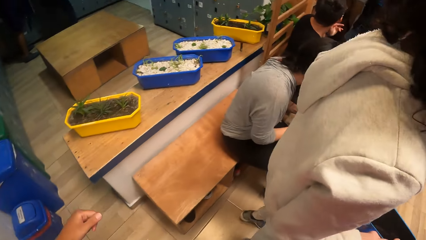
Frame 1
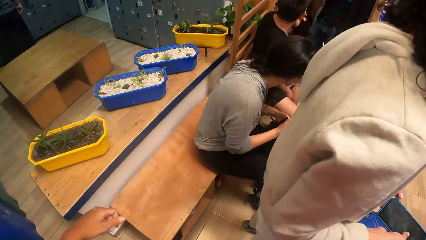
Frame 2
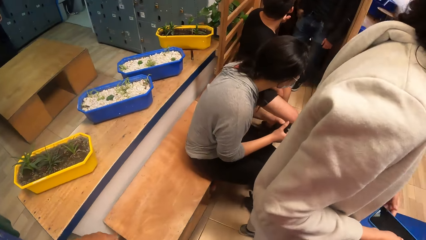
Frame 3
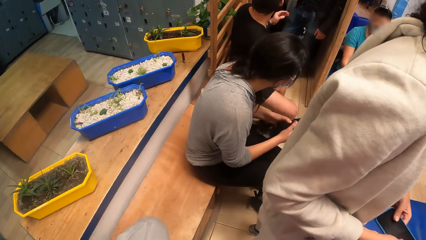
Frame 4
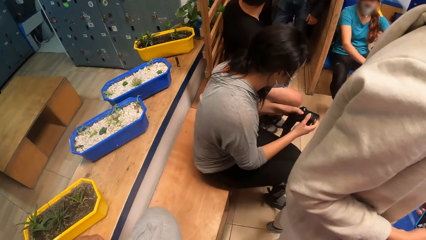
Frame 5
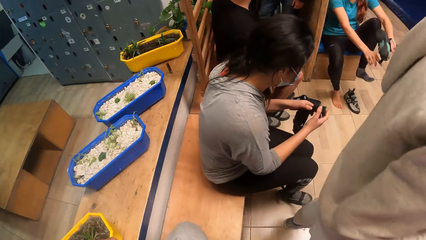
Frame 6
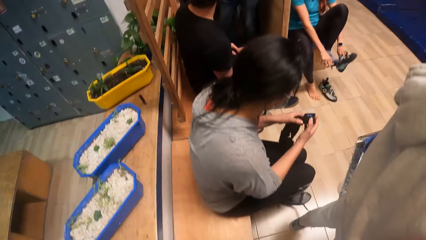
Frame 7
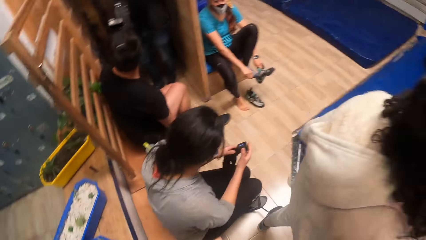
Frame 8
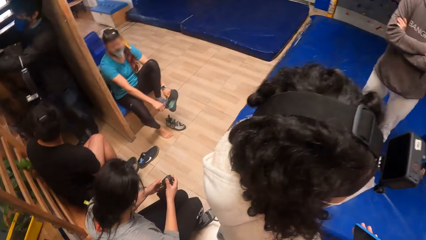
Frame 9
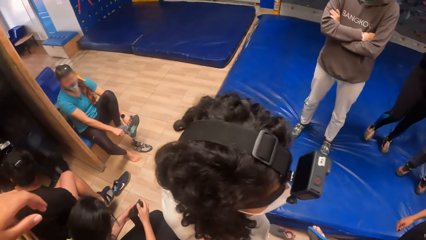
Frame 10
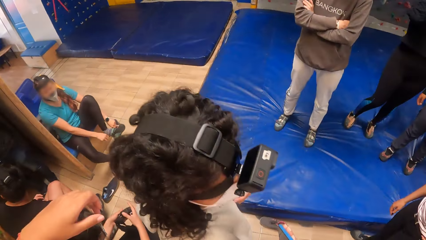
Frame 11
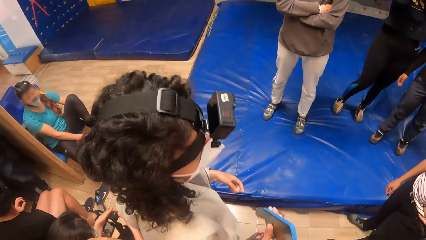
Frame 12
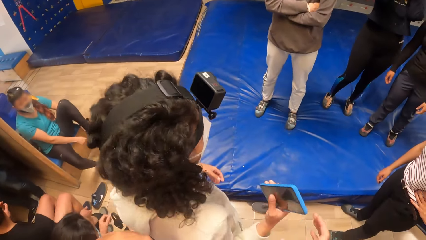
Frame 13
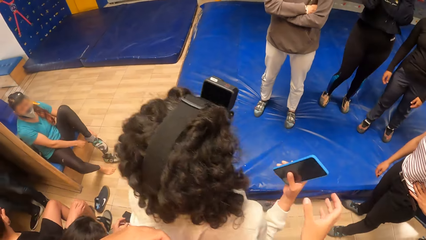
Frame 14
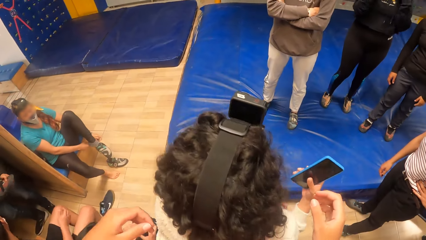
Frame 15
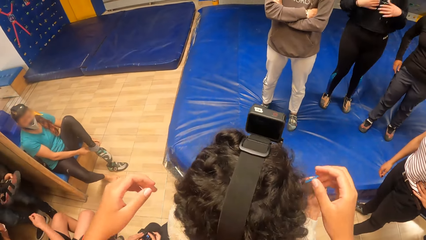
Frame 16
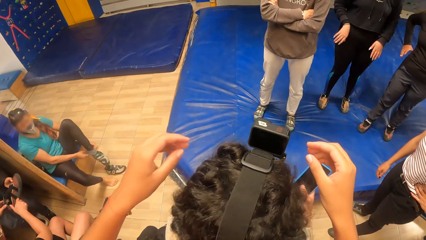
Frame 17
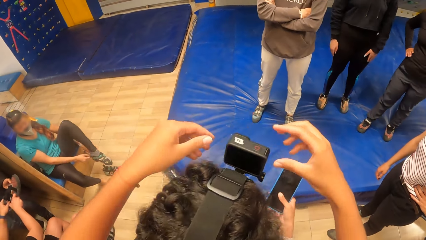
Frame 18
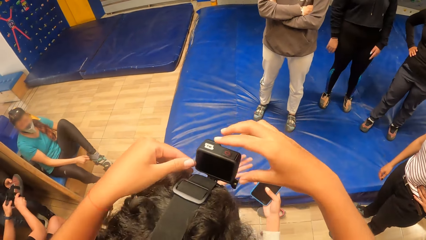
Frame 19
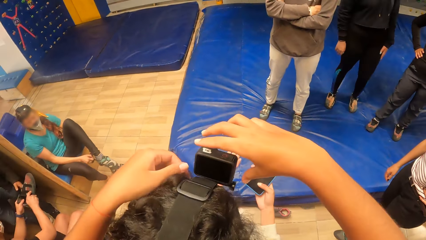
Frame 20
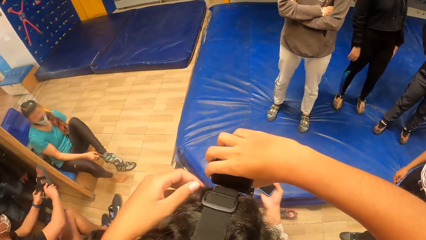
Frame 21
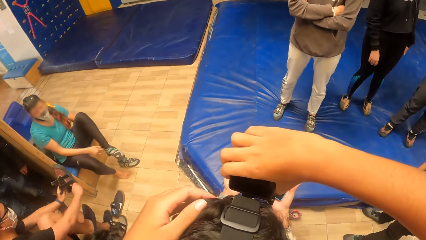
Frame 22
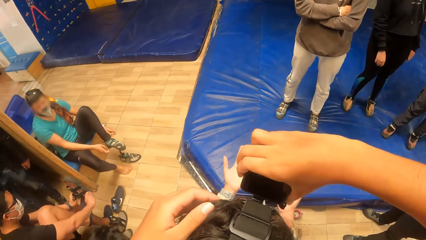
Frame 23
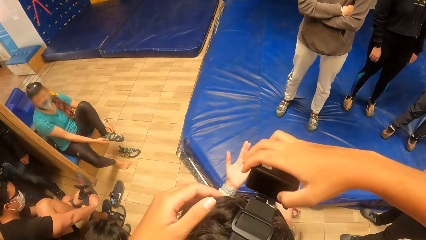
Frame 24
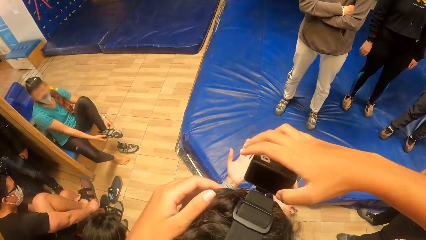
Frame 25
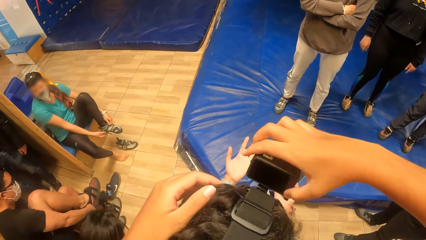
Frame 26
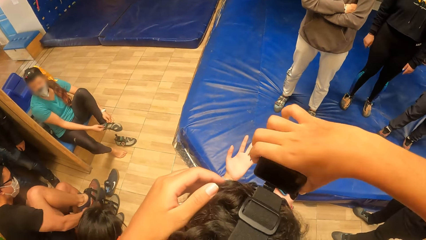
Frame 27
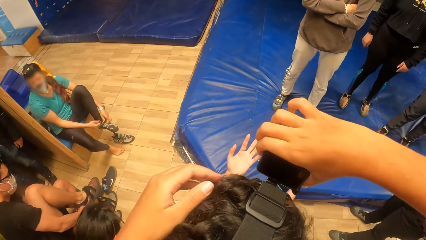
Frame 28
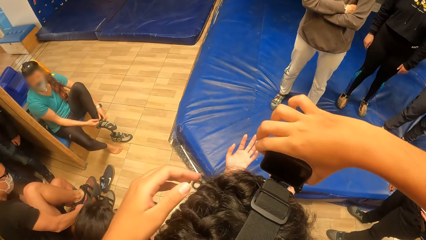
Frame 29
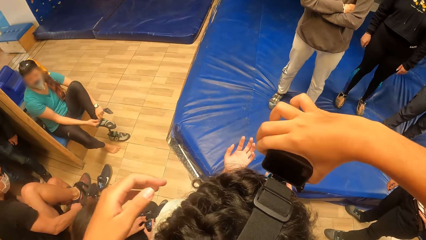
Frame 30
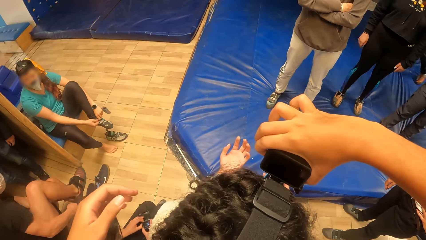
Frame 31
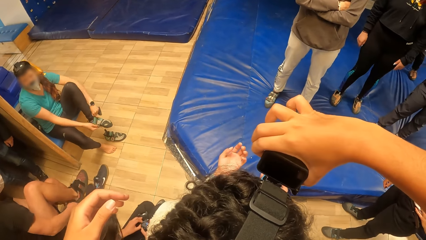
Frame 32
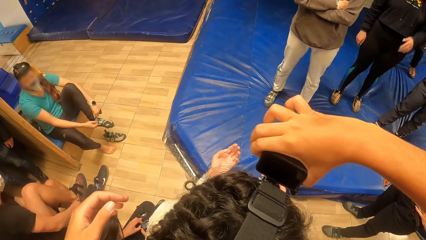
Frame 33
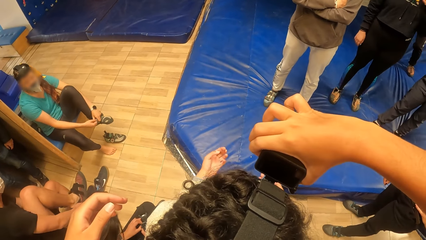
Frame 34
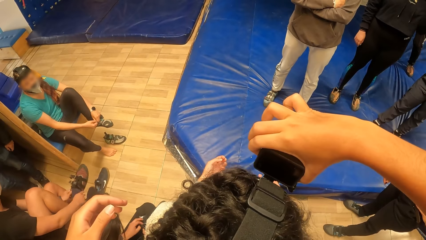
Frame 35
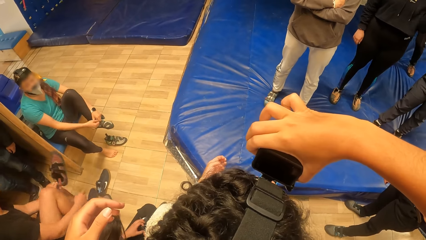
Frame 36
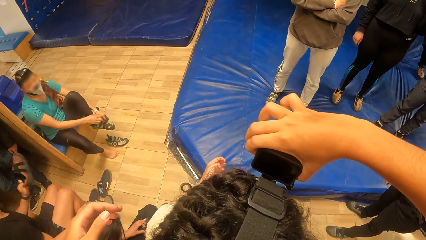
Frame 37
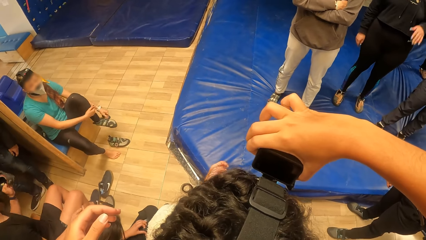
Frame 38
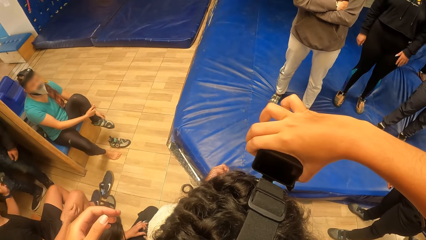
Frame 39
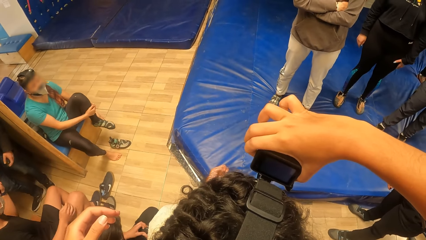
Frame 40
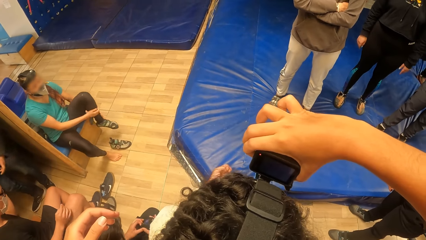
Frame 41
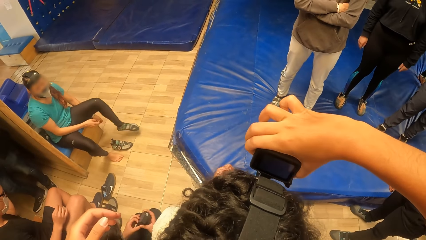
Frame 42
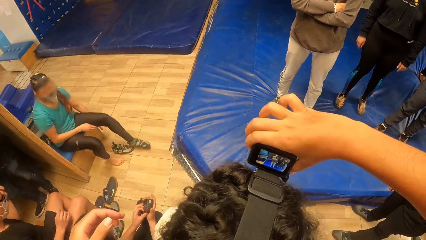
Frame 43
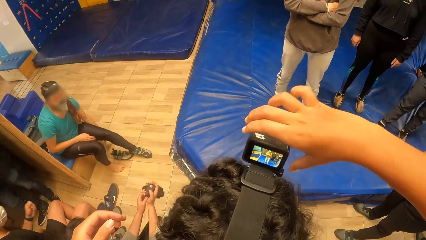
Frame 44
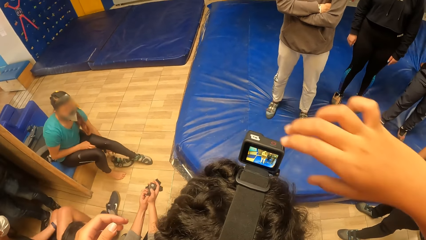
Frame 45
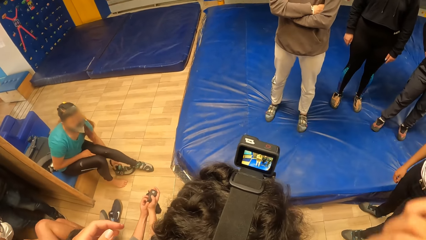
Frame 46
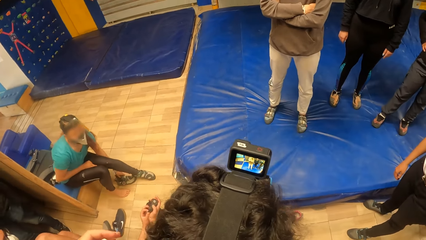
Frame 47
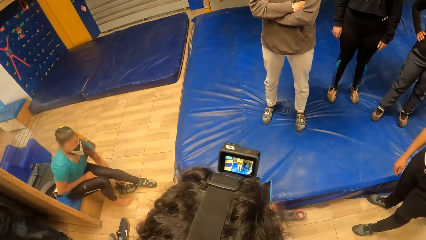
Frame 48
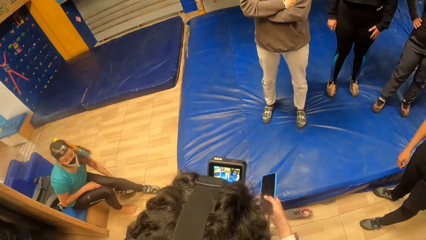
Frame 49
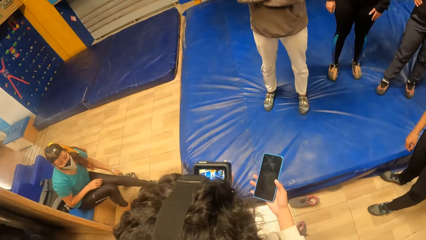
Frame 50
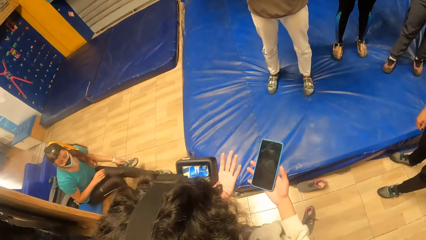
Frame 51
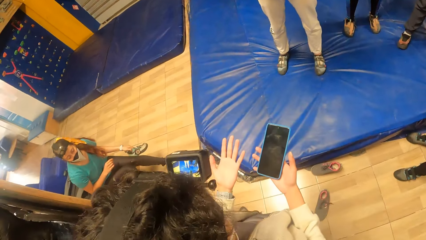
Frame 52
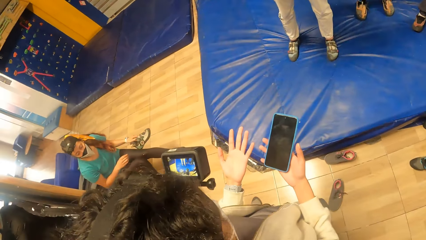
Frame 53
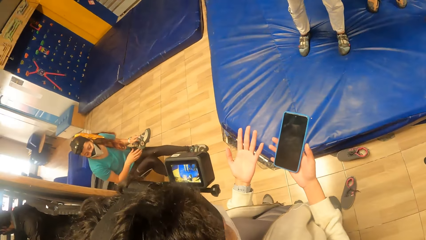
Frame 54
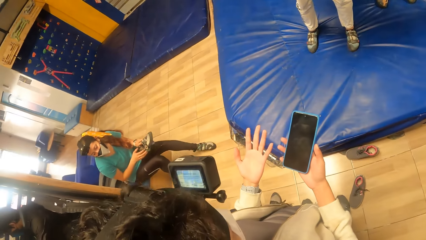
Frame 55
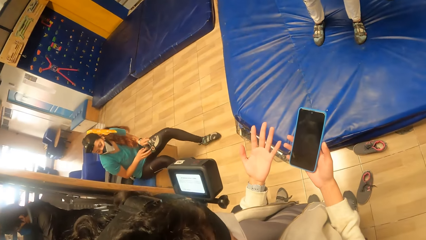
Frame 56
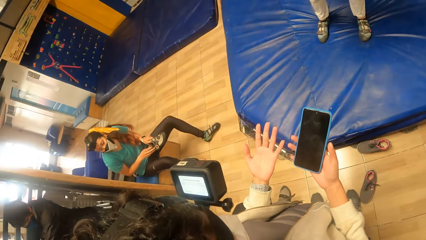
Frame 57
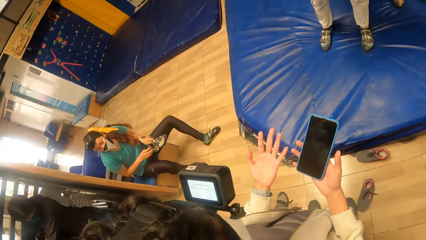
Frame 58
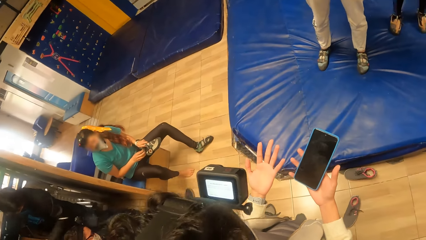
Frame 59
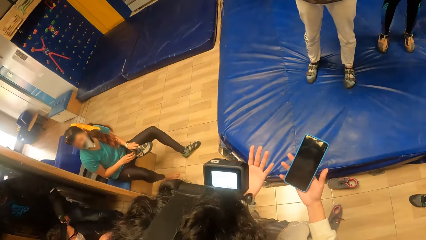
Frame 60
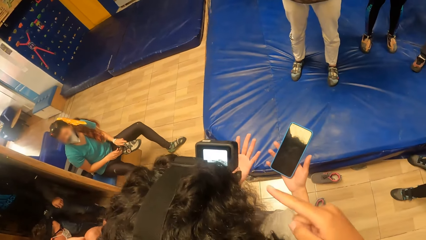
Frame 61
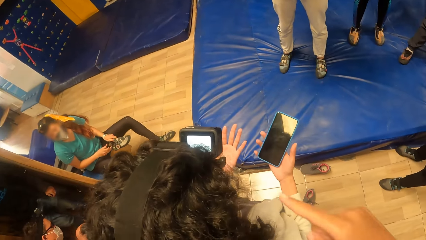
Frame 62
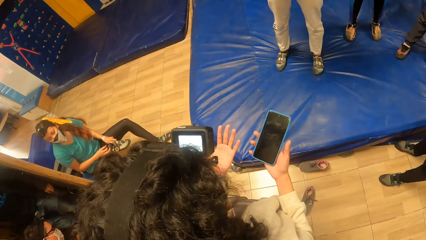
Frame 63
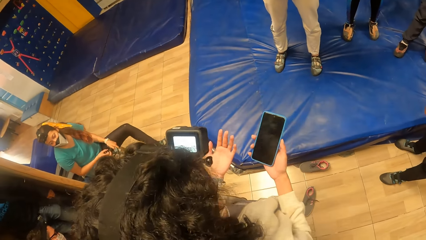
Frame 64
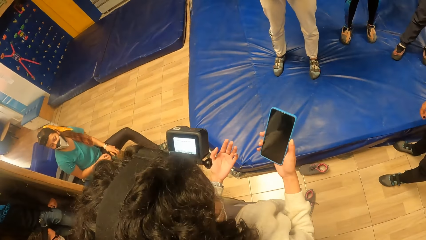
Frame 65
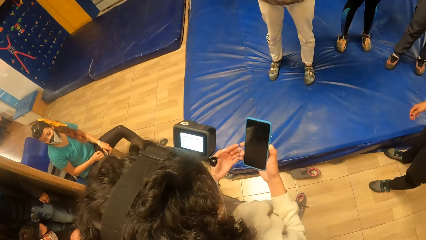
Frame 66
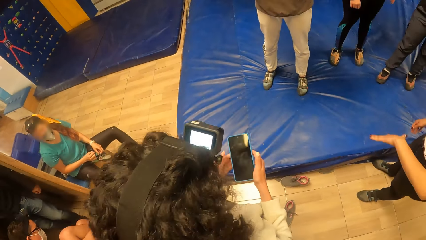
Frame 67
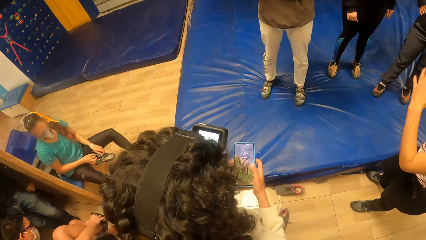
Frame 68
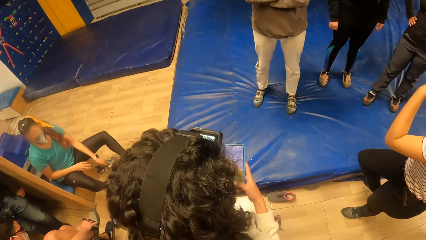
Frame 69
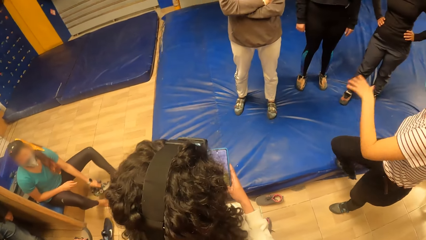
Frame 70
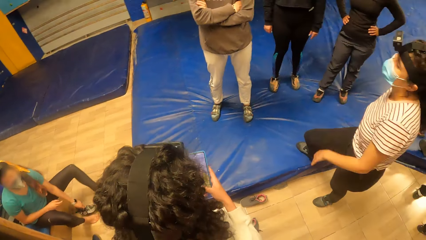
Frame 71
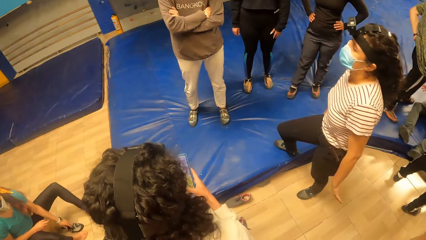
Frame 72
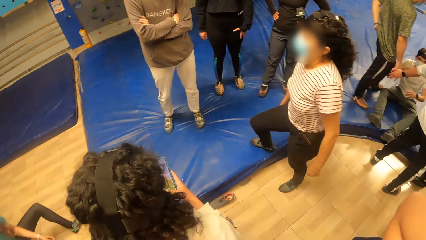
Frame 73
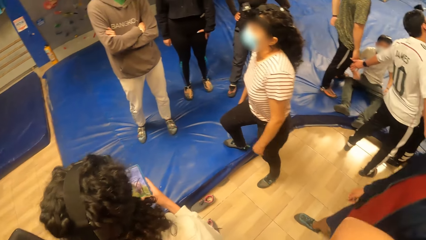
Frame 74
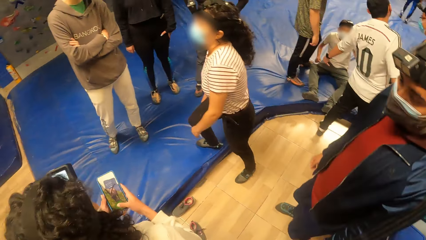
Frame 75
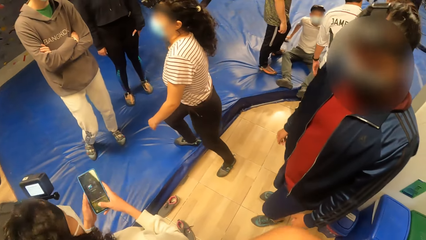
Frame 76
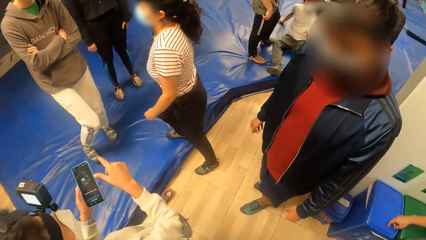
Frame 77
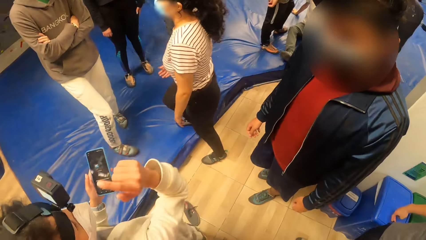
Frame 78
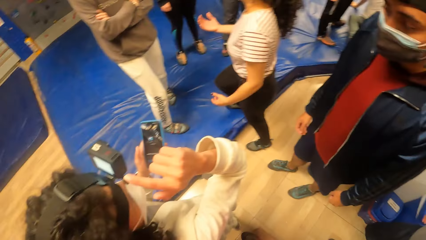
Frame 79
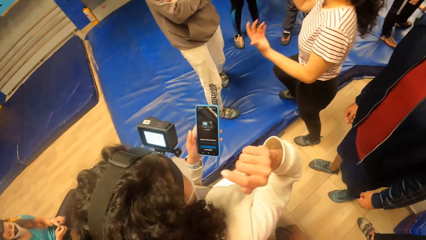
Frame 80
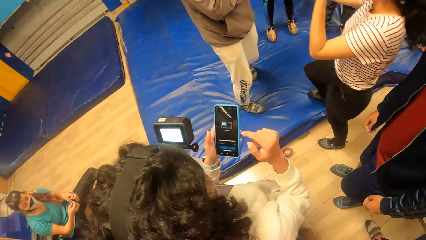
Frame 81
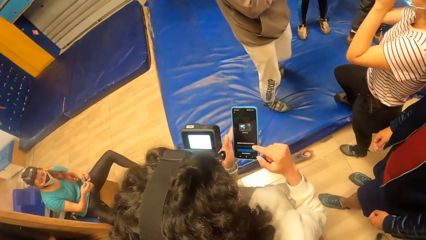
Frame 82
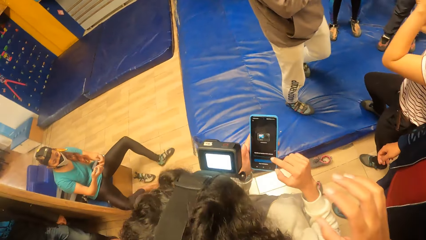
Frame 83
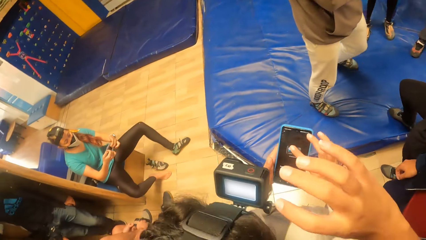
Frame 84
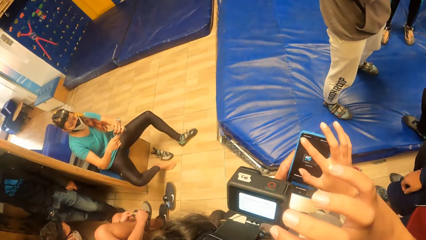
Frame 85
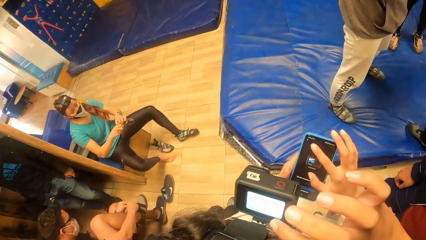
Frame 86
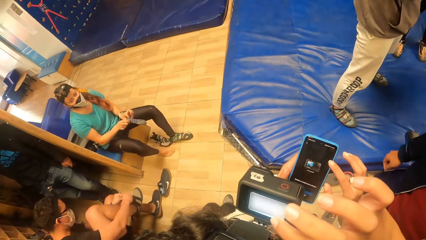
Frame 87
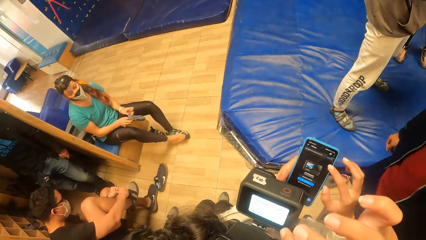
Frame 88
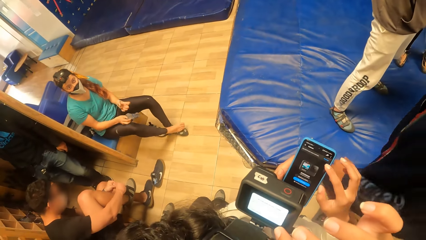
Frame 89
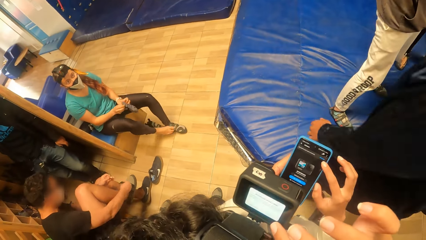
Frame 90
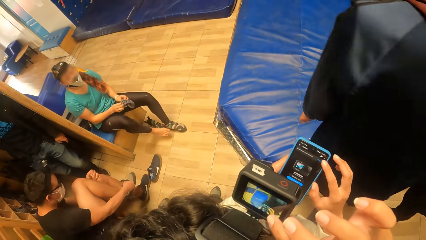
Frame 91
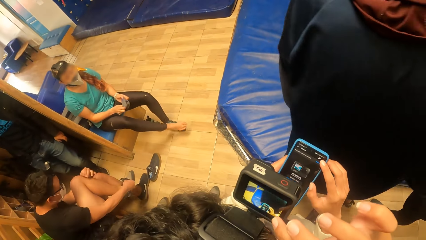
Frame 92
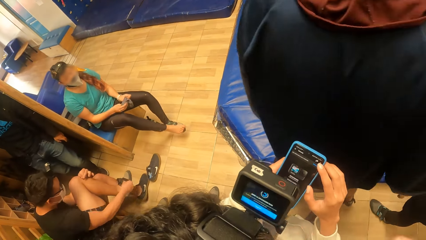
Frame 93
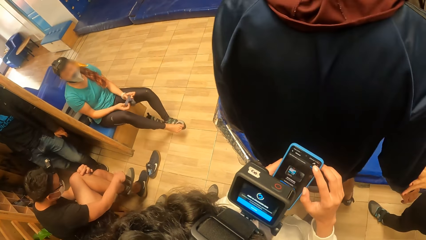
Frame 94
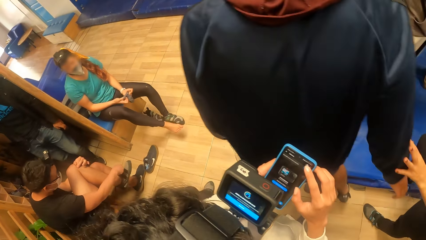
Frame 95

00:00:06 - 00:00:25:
The camera wearer climbs on a bench. She touches the camera on a woman's head with both hands. She adjusts the camera on the woman's head with her right hand. The woman holds a phone with her right hand. The woman holds her phone with both hands. The camera wearer is interacting with others. The woman holds the phone with her left hand.
